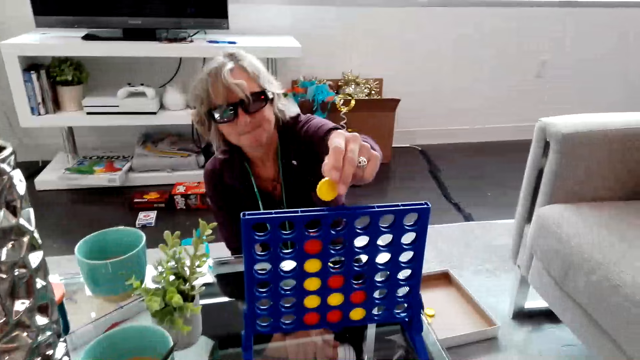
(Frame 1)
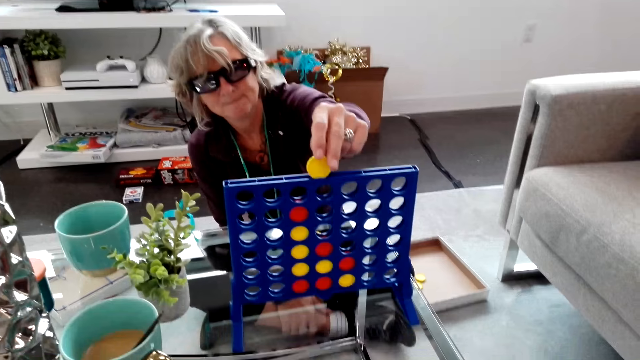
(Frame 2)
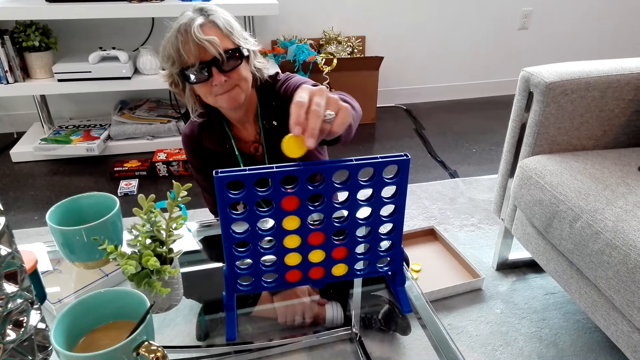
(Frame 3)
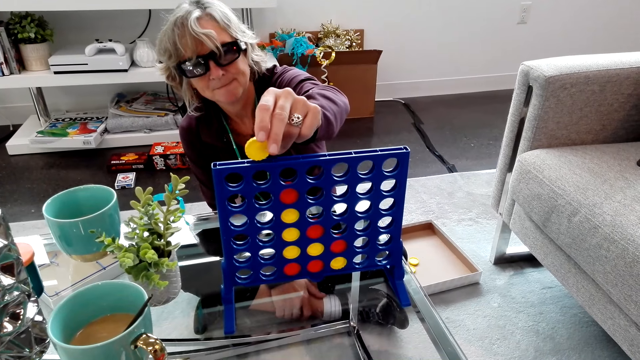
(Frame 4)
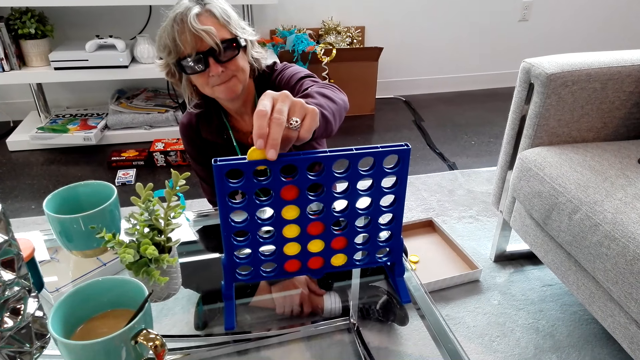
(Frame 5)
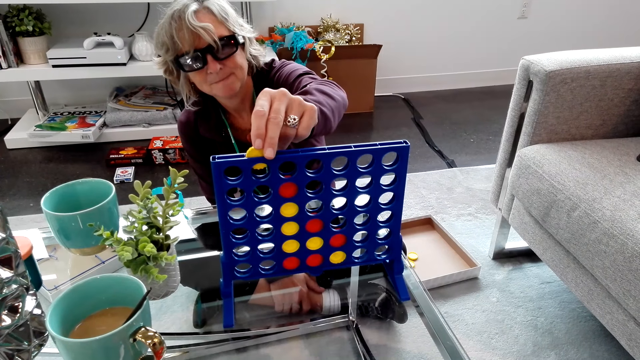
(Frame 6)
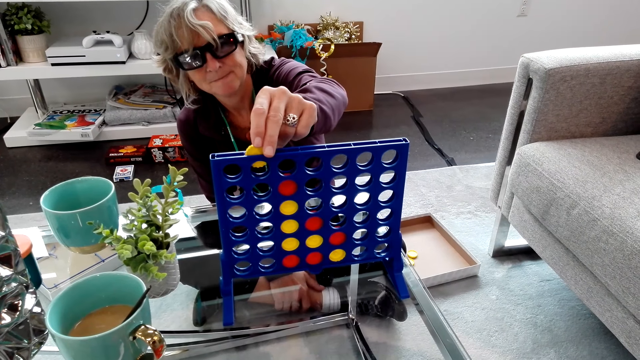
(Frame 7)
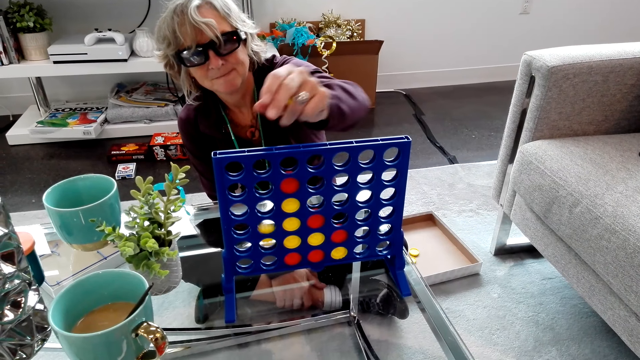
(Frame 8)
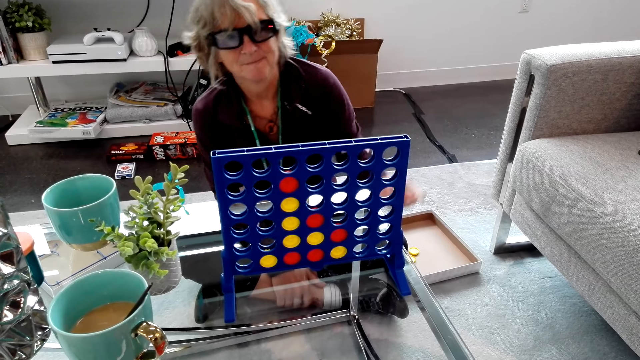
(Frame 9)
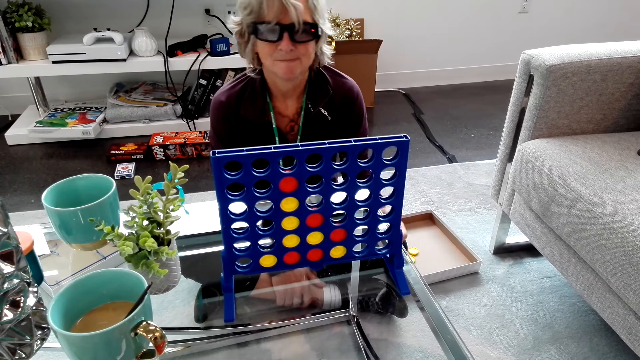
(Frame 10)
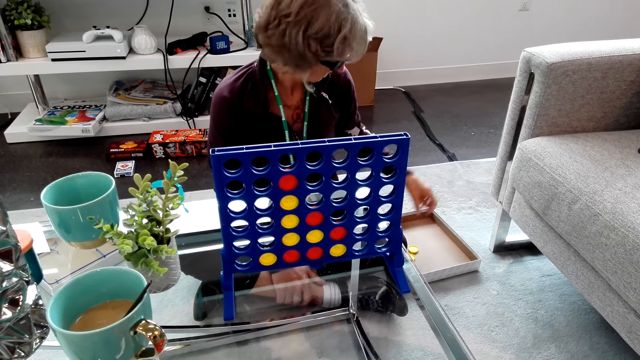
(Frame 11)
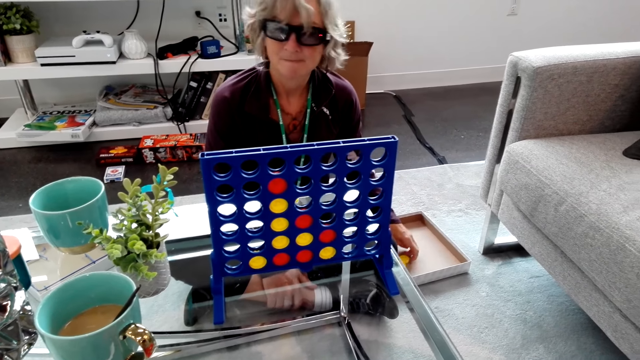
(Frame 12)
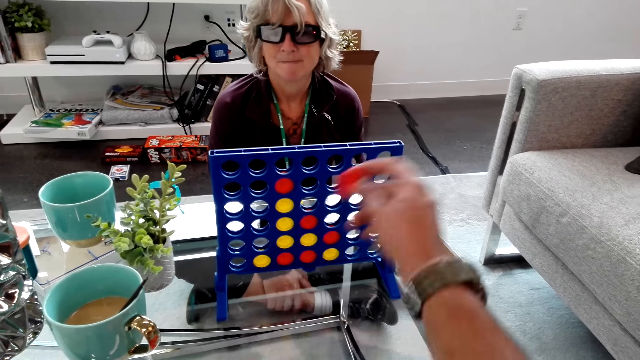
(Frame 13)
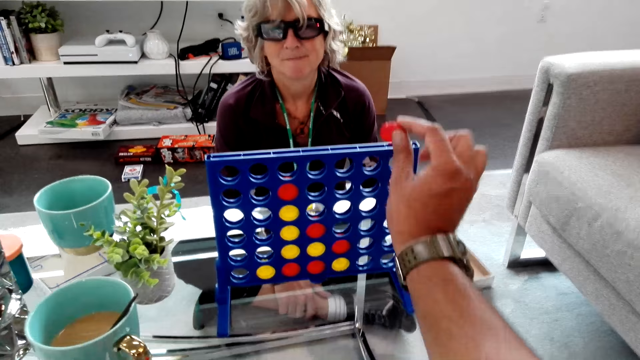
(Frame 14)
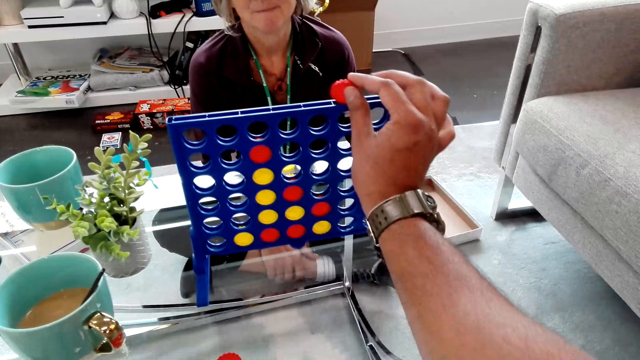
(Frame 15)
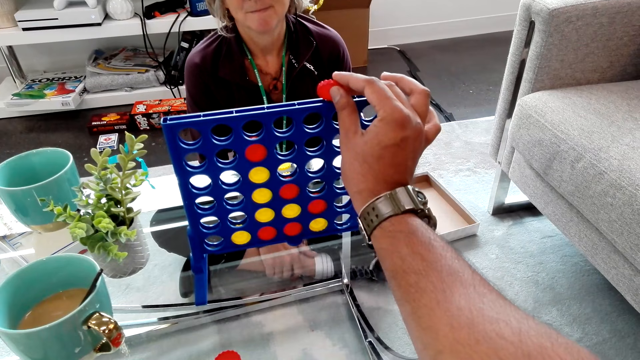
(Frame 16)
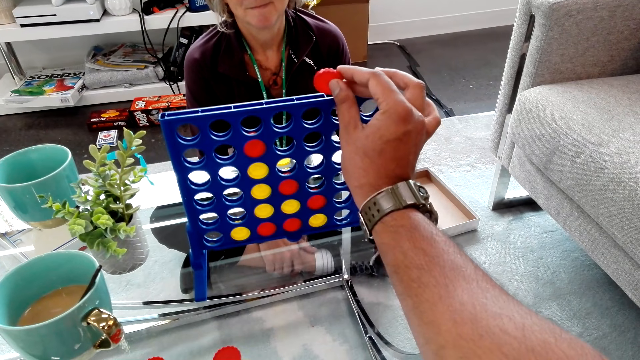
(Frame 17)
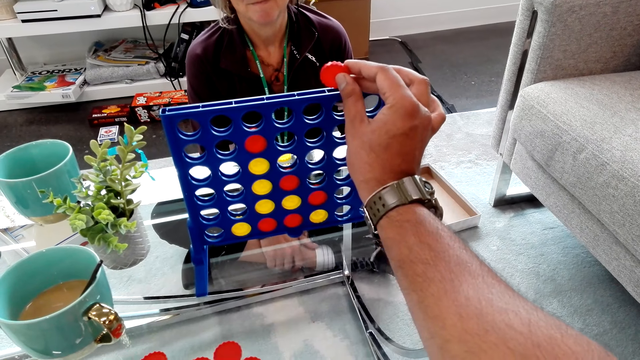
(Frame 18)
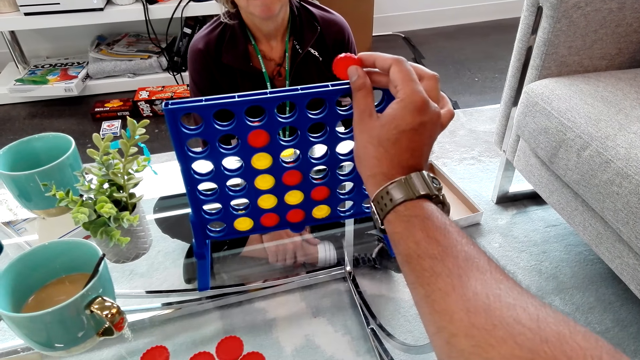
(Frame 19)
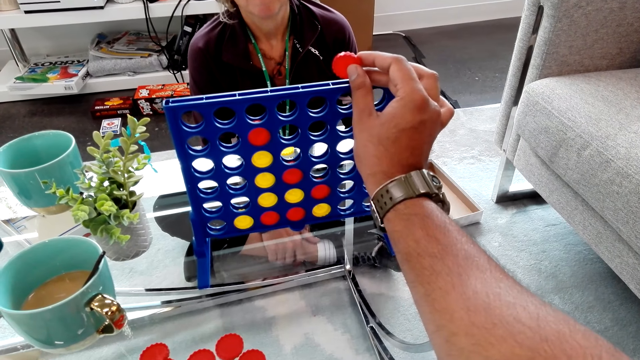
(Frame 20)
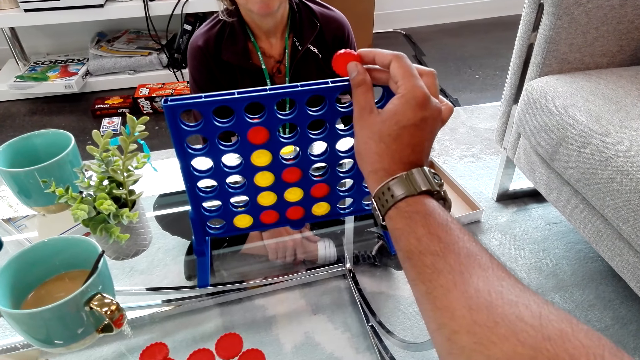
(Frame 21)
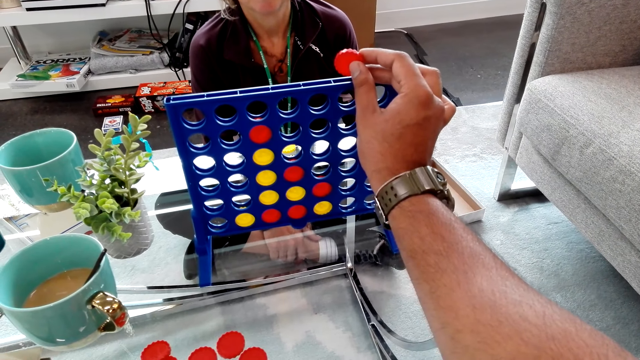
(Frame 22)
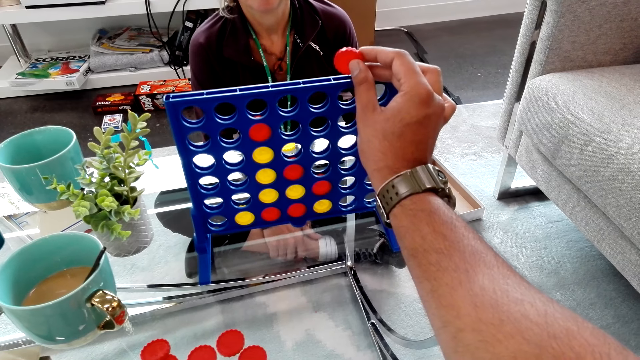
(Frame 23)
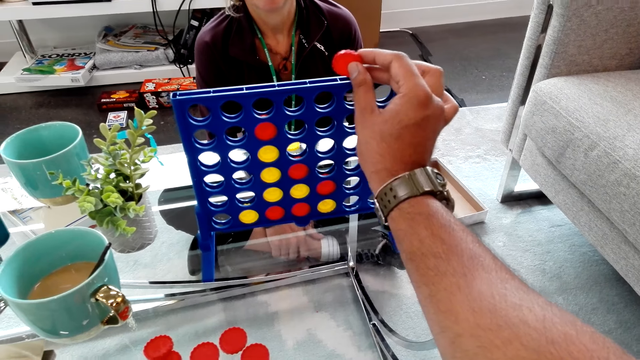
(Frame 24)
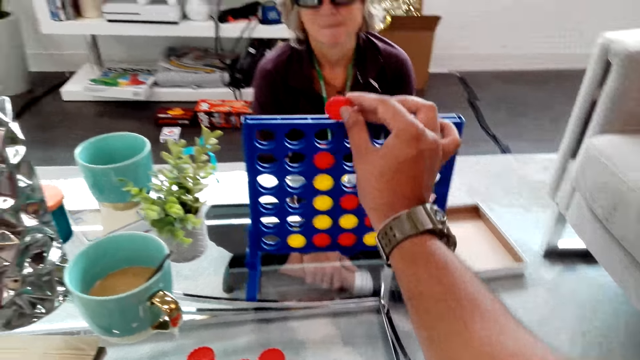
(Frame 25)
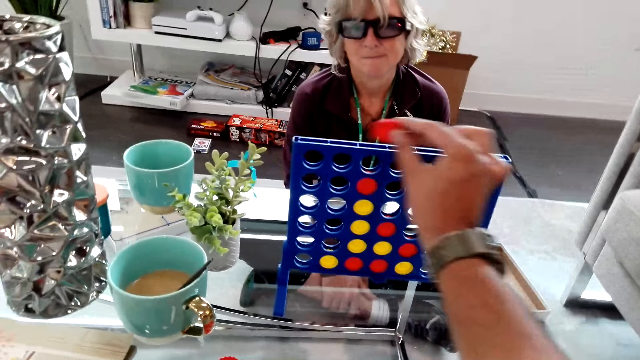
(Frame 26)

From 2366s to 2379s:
A lady plays the connect four game. The lady drops the yellow piece in the rack. The lady takes a yellow piece from the box. The camera wearer holds a red piece over the rack.

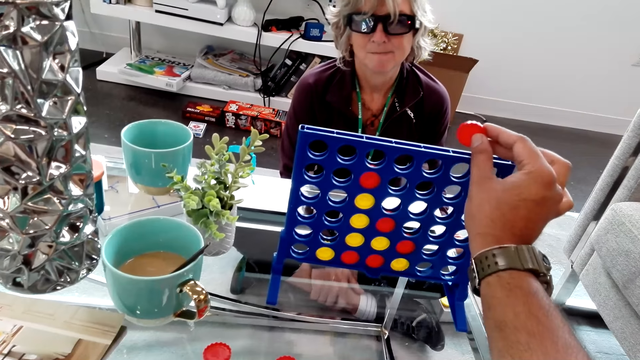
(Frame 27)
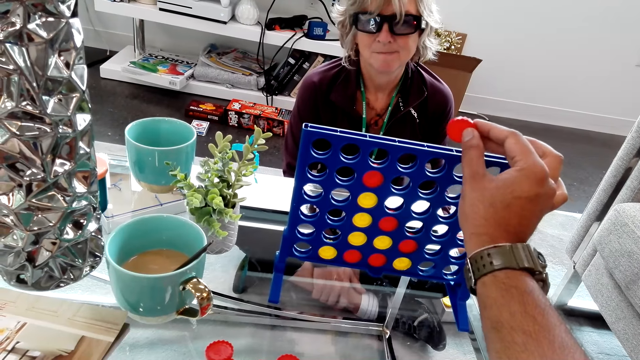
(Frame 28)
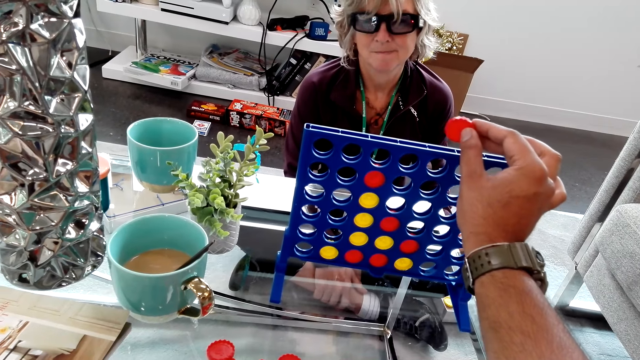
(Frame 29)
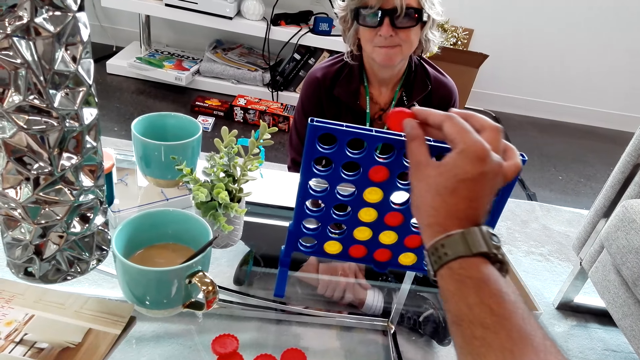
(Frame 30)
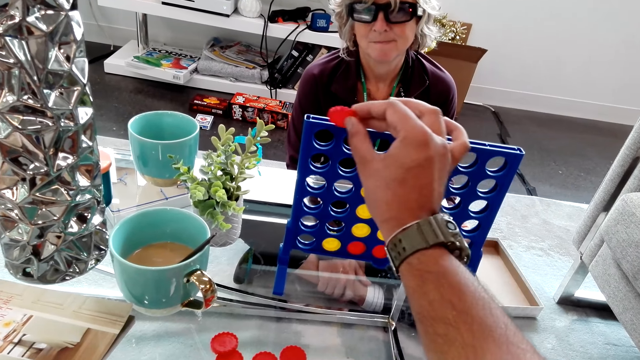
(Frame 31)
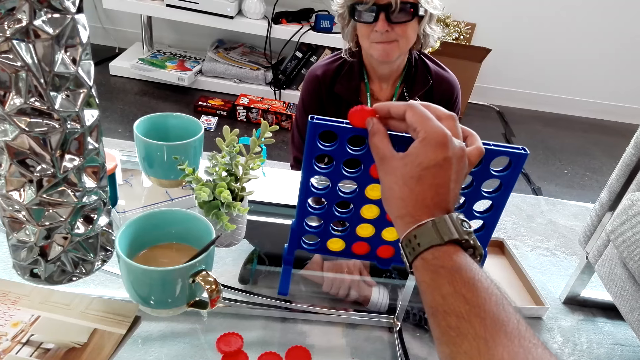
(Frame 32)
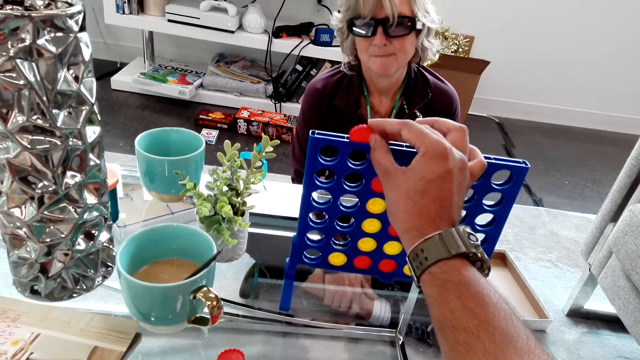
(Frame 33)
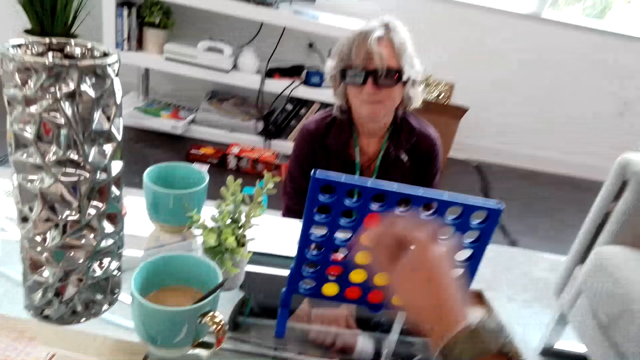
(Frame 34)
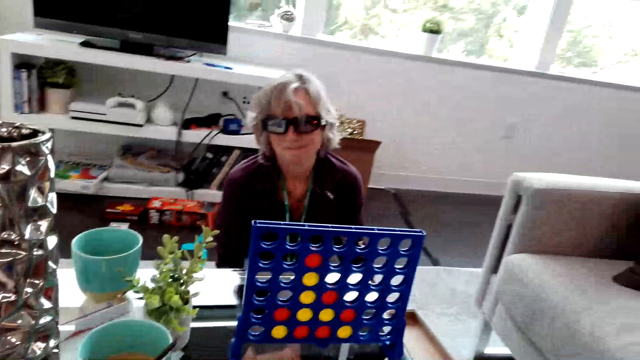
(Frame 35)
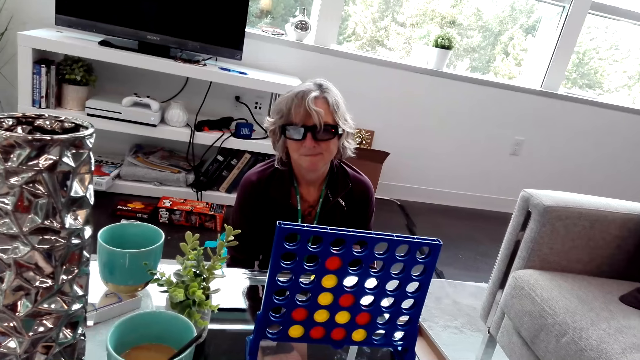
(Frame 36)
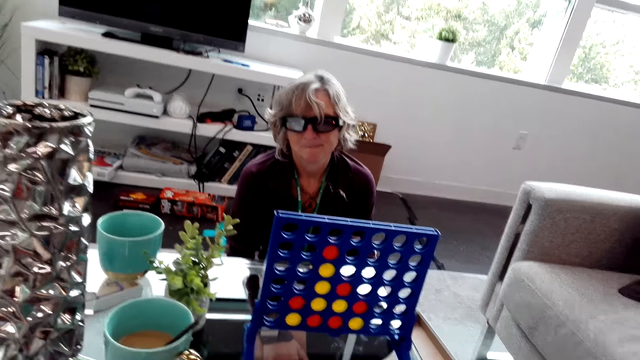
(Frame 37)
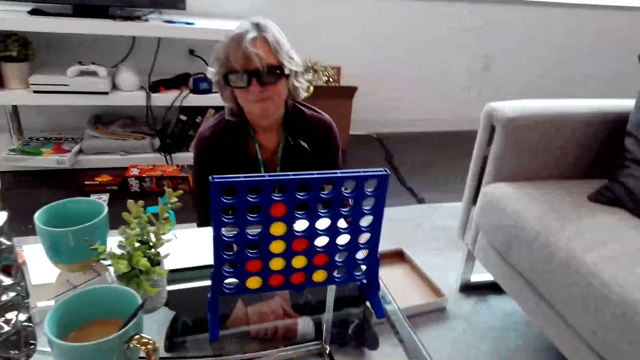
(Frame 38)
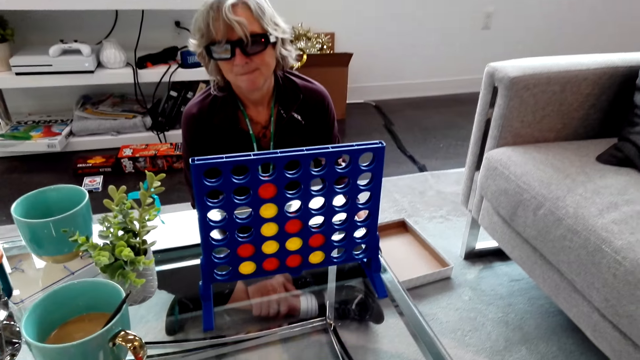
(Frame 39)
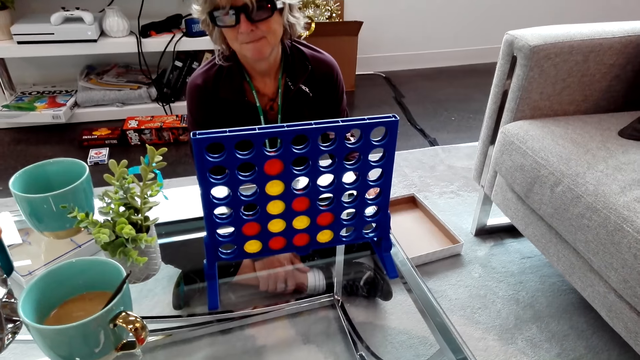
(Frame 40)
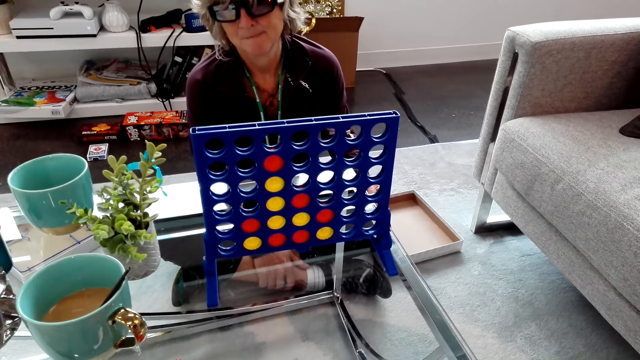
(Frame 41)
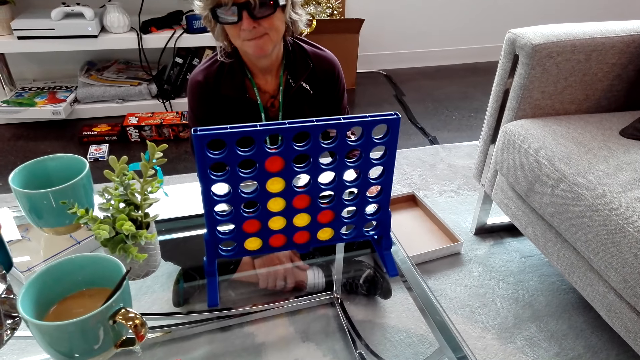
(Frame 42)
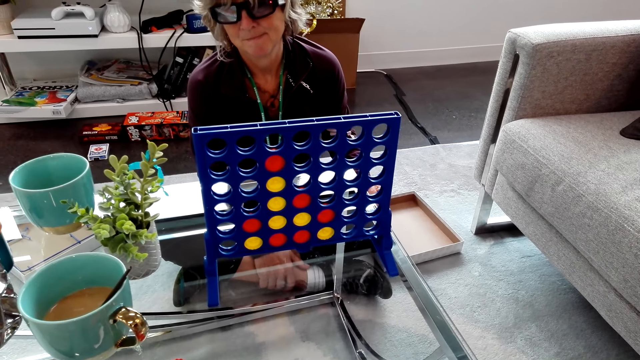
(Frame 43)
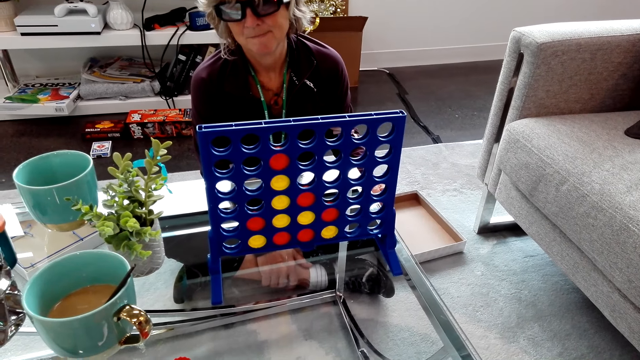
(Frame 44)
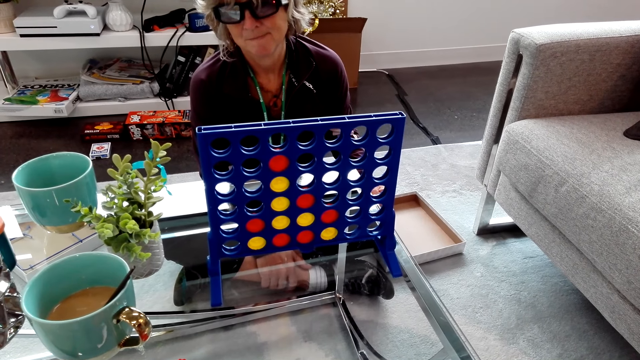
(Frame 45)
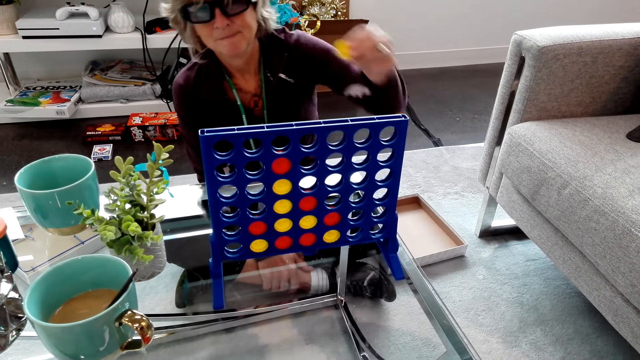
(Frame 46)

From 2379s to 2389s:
The camera wearer moves the red piece over the rack. They play a Connect Four game. They drop the red piece in the rack. They touch the game pieces on the table.
